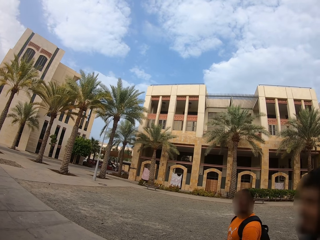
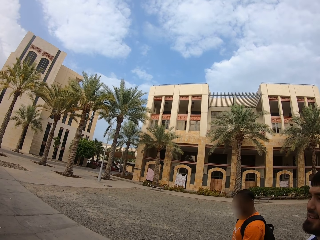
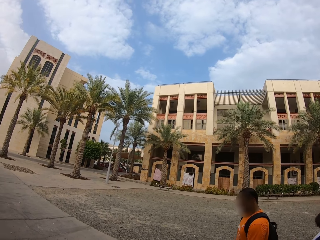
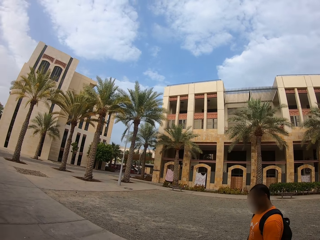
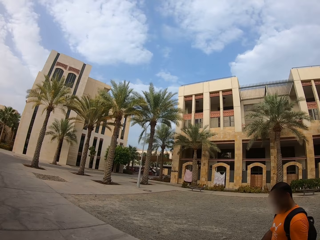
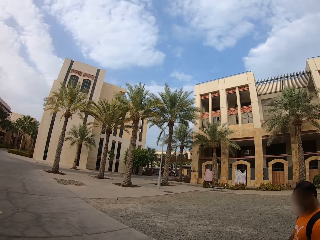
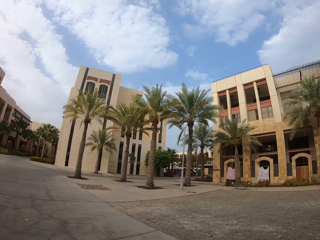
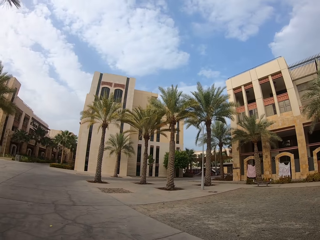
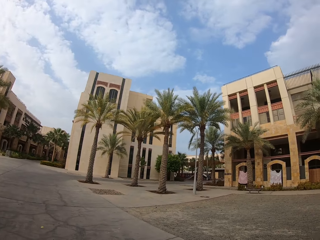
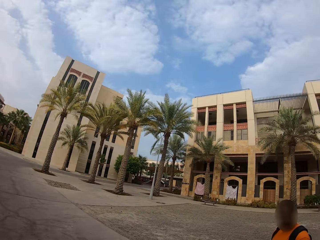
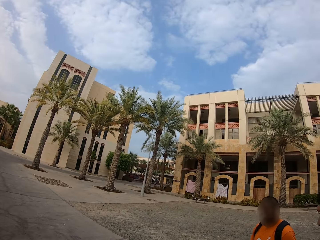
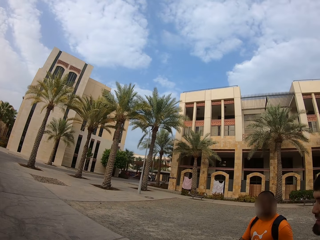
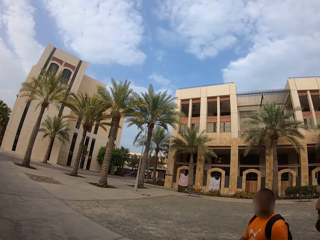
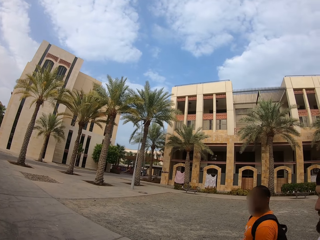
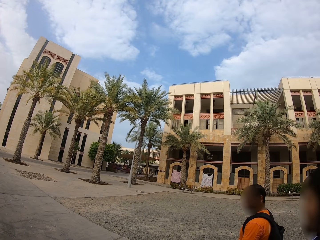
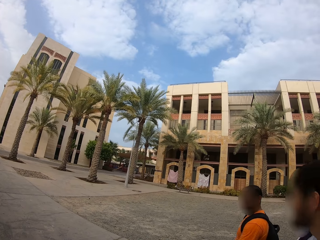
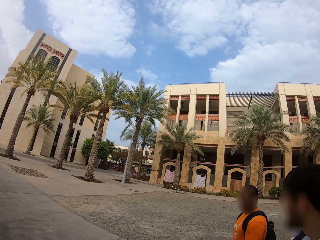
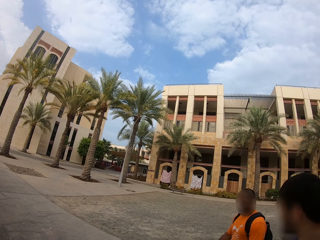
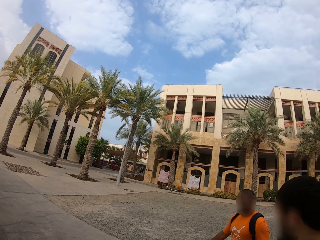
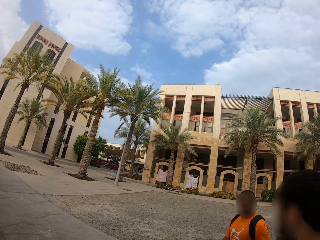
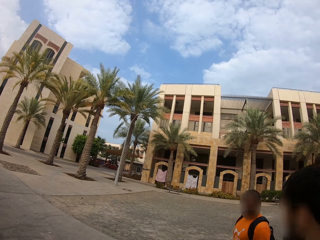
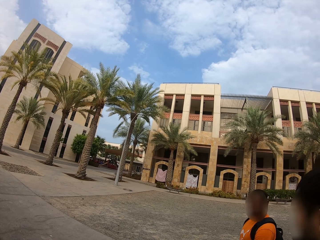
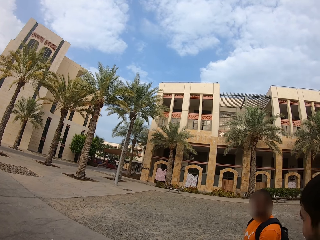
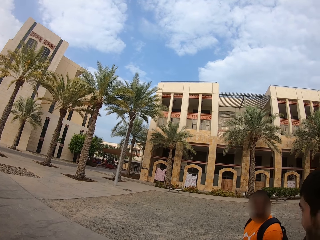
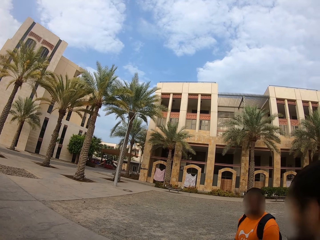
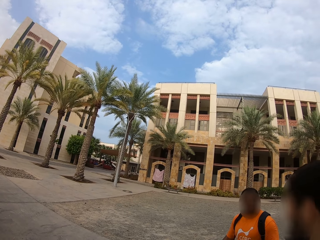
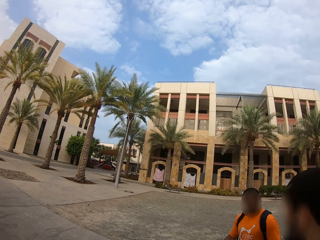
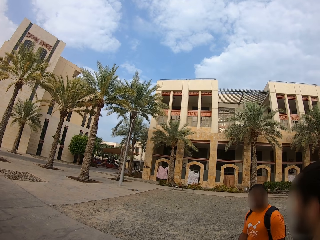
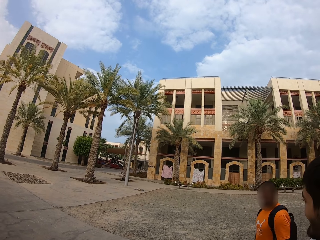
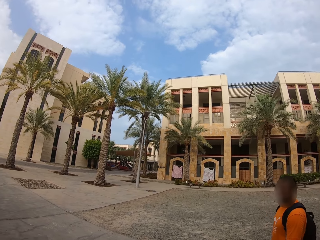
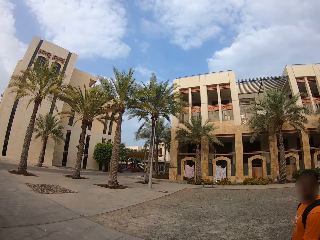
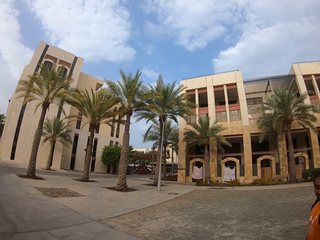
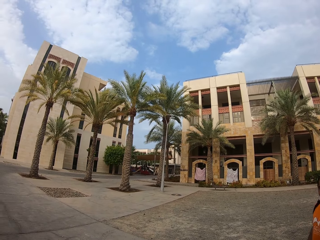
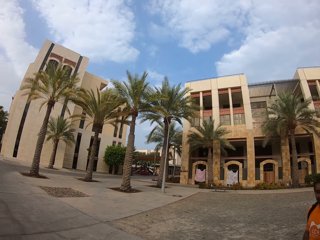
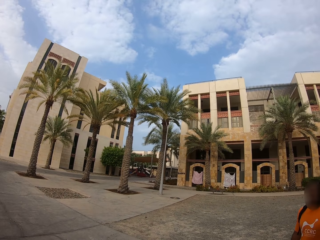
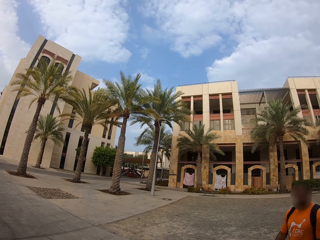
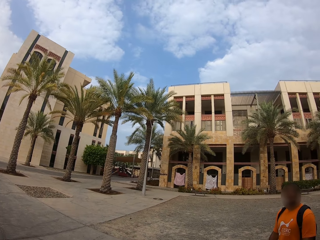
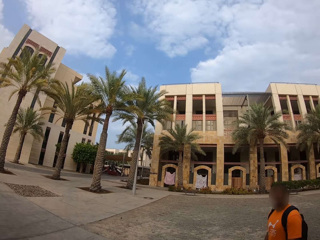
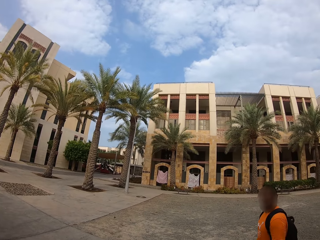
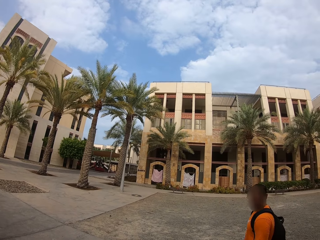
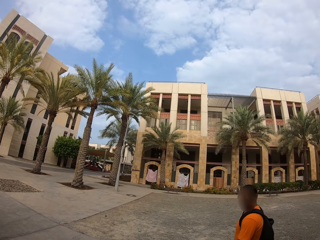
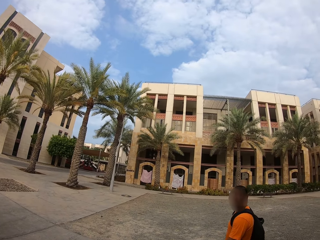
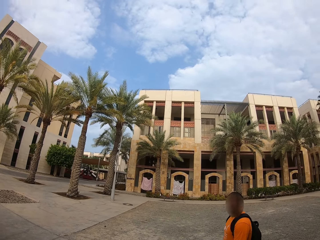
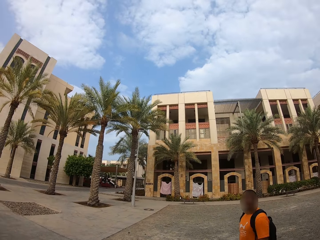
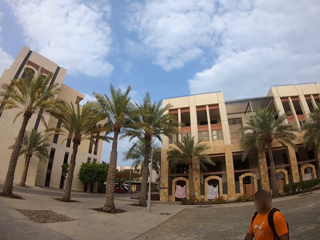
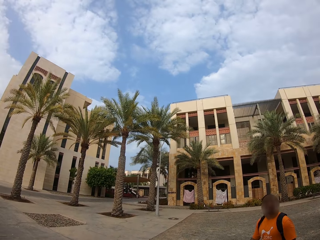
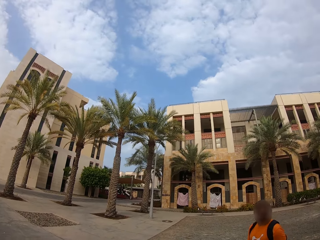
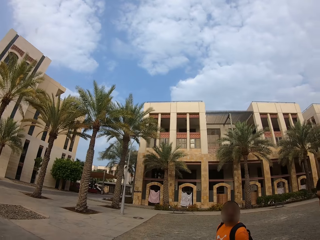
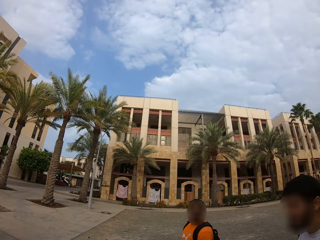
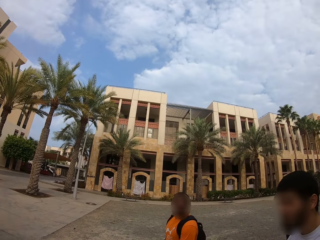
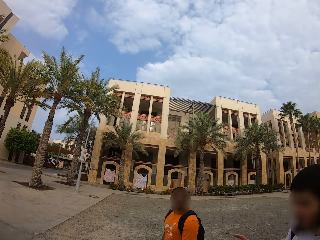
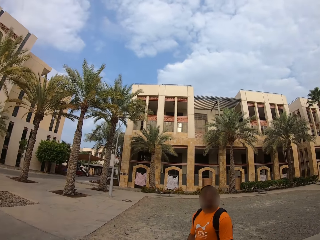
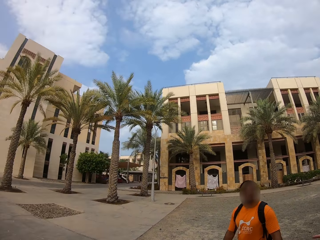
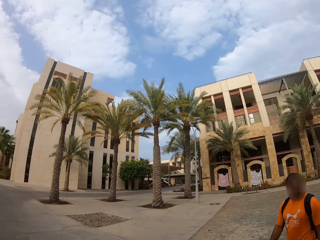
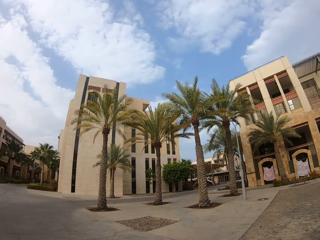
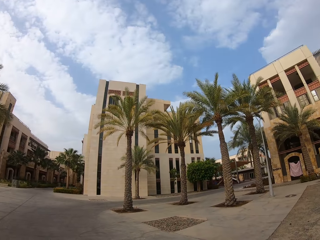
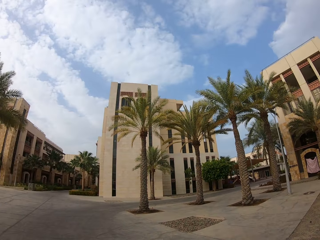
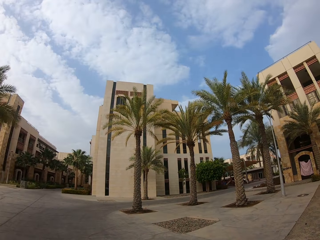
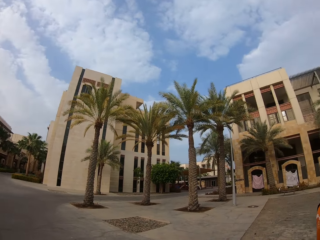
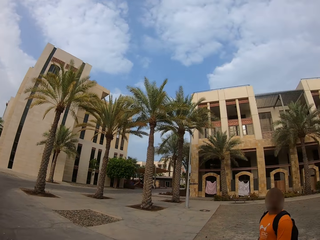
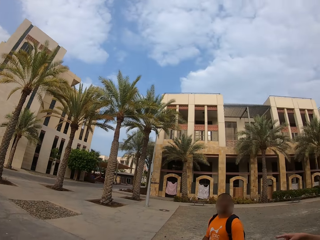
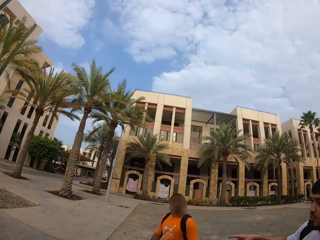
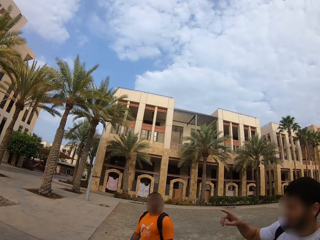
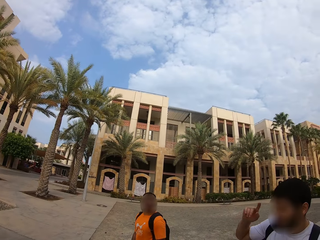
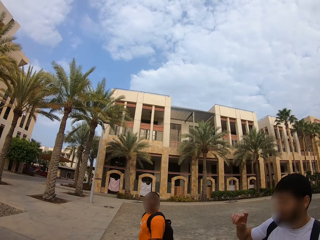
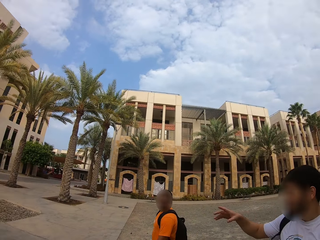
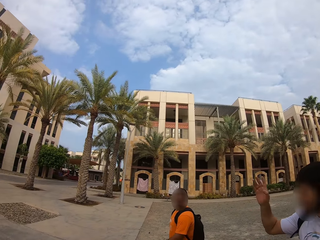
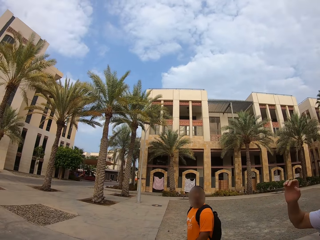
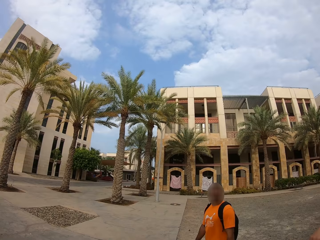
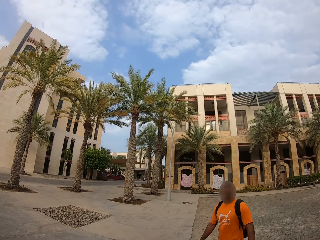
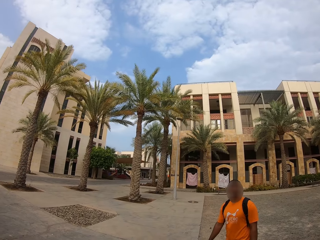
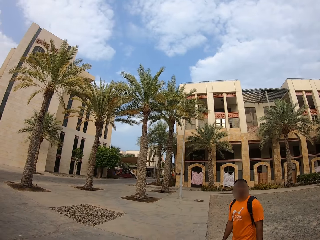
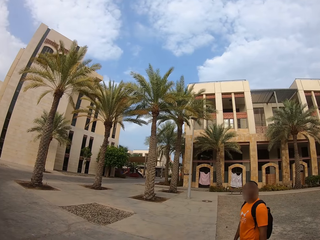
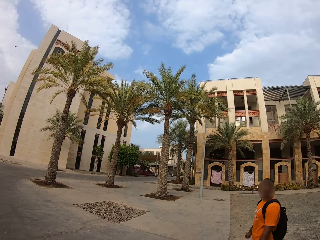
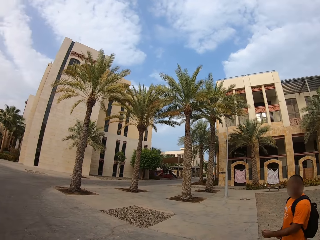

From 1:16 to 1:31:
The camera wearer walks along the pavement. A man walks along the pavement. Another man walks along the pavement. The camera wearer looks around.

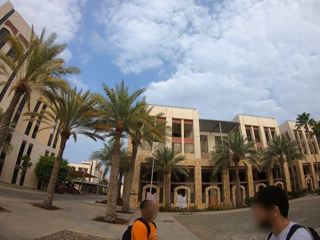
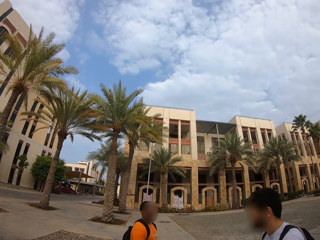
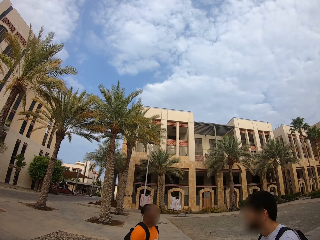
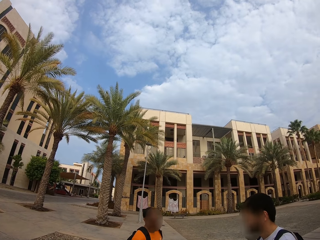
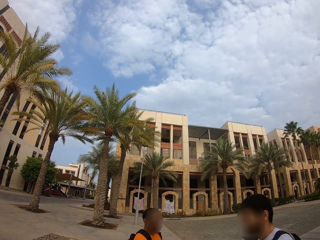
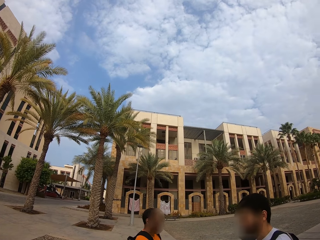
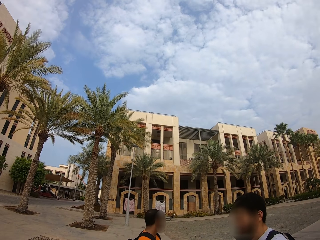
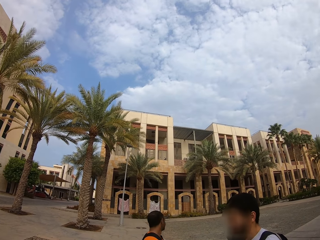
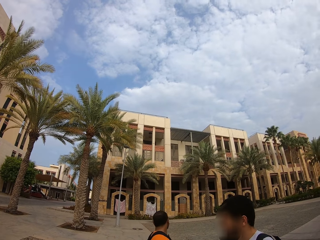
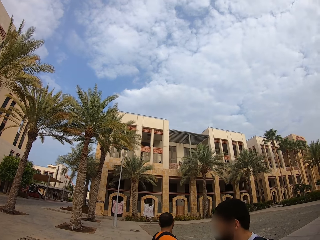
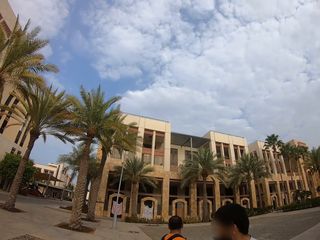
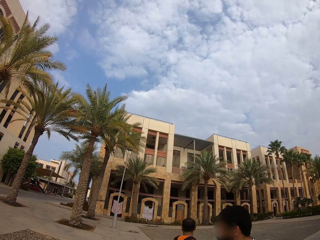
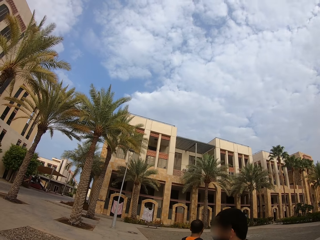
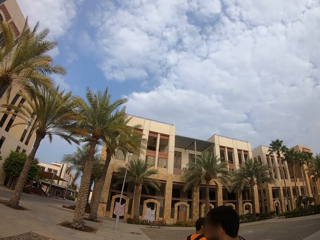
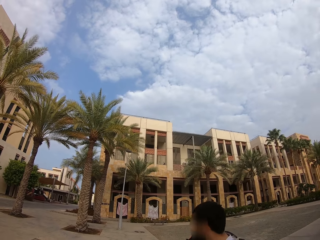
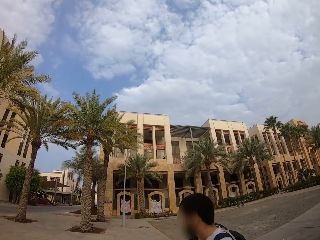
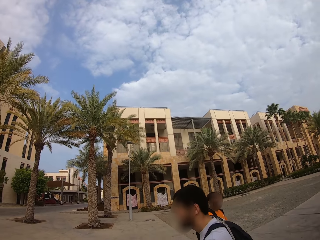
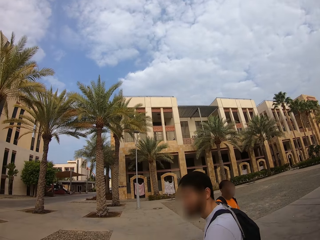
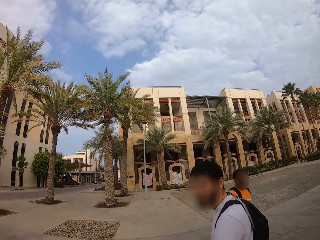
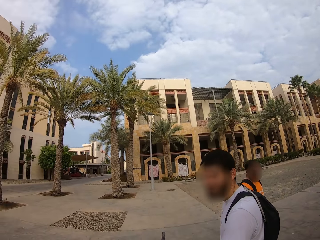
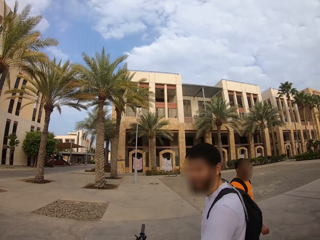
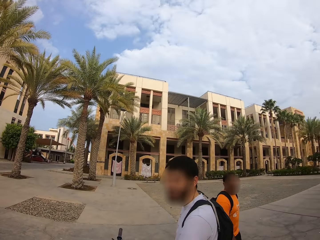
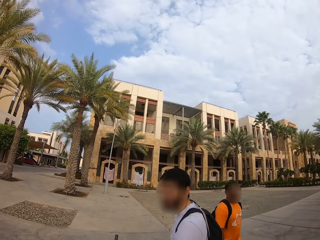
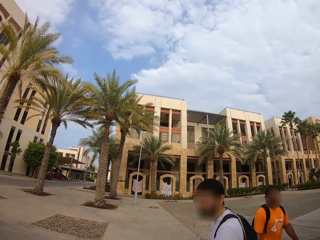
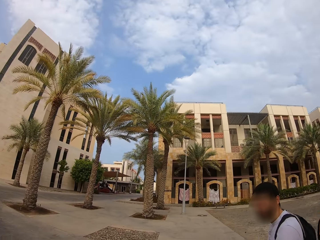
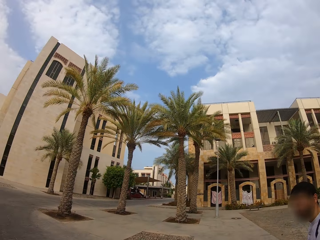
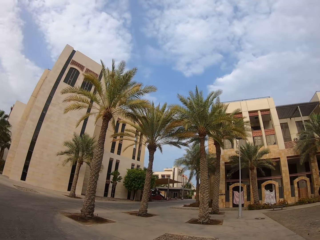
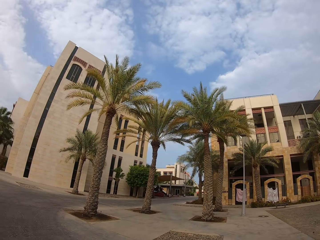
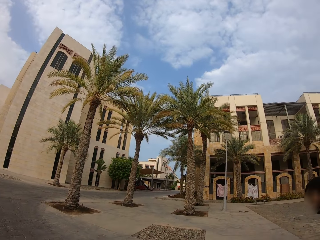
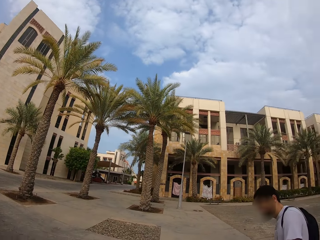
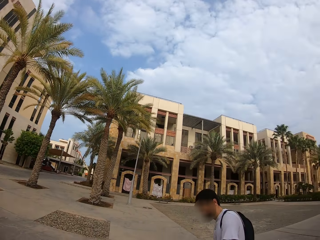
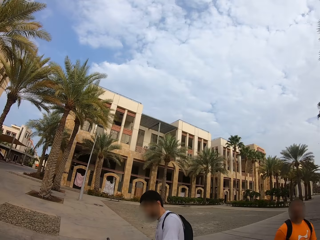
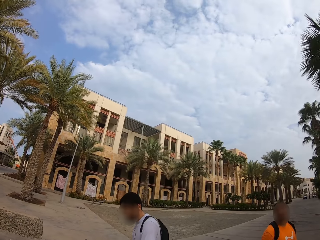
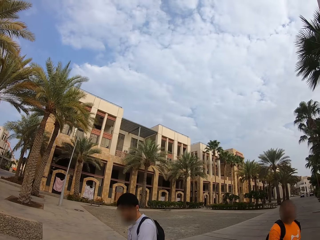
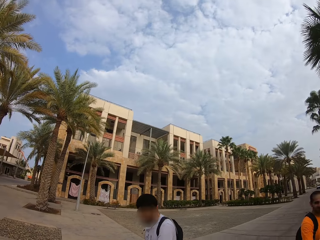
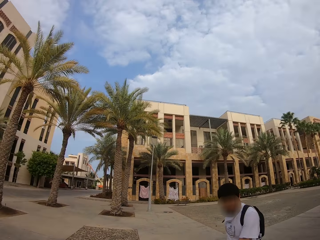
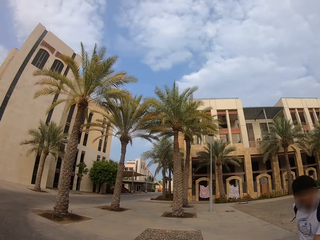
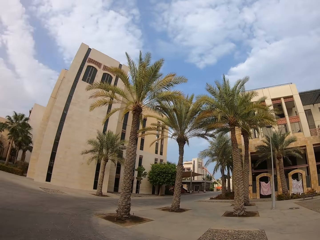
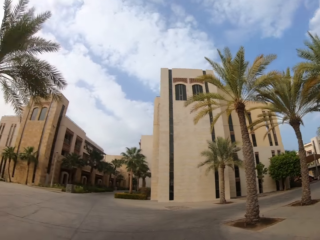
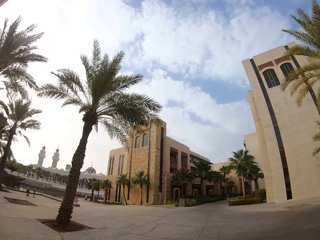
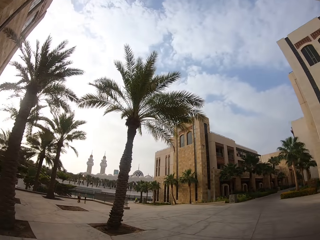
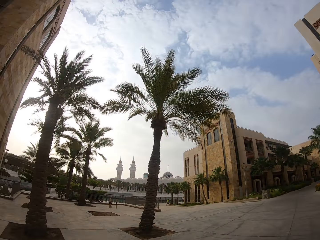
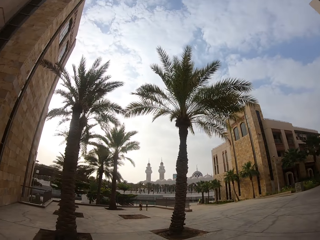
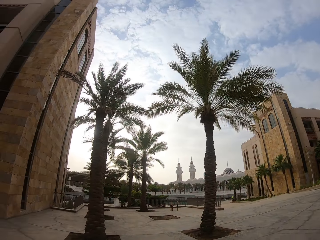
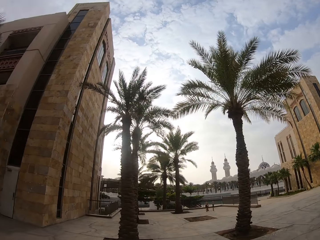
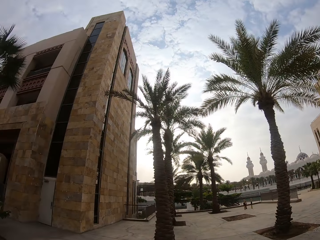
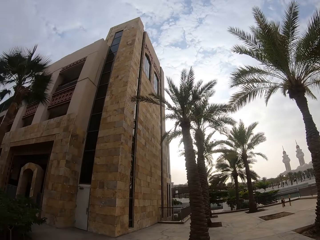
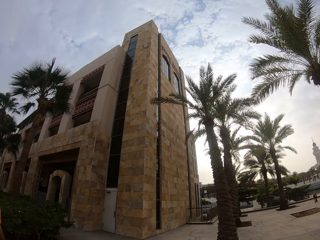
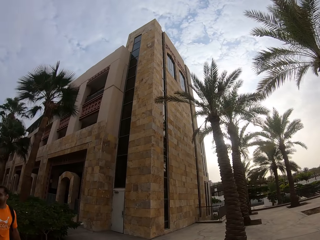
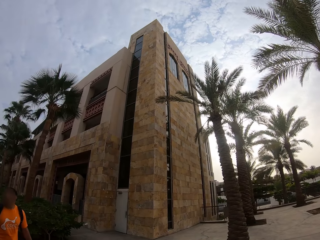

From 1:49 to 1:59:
A person leaves. The camera wearer looks around.
